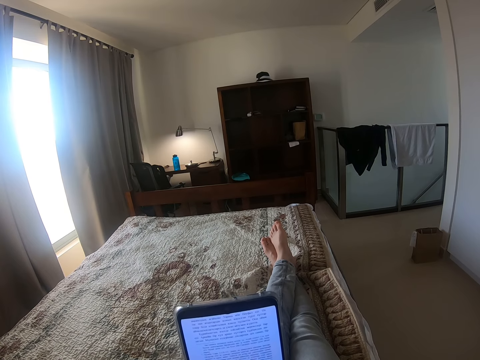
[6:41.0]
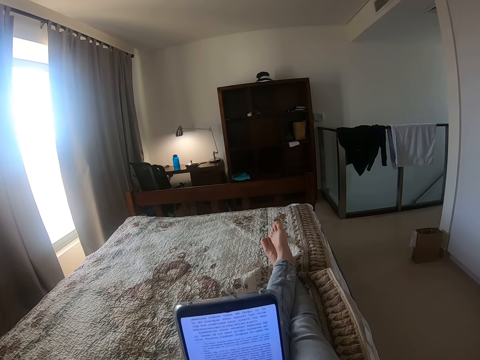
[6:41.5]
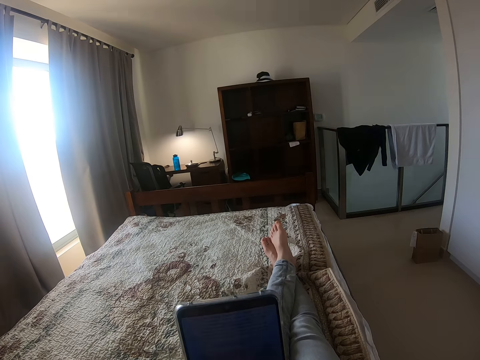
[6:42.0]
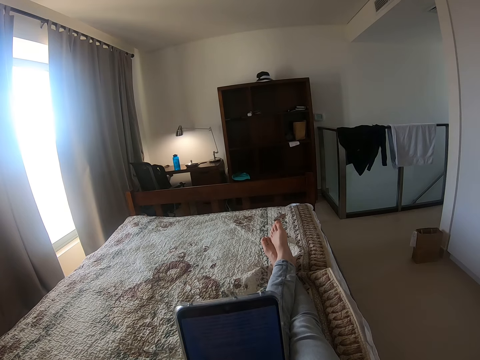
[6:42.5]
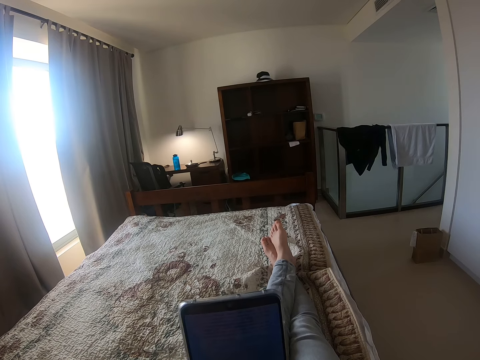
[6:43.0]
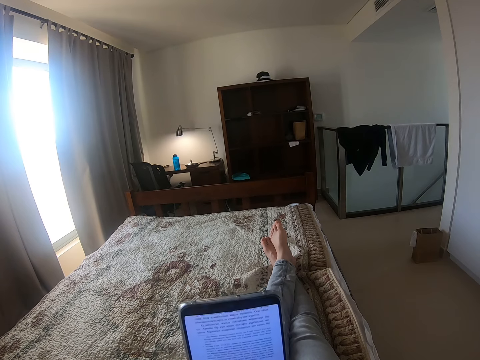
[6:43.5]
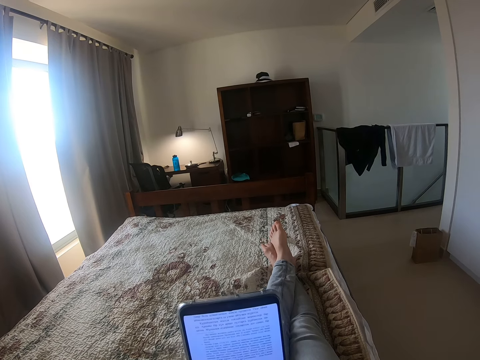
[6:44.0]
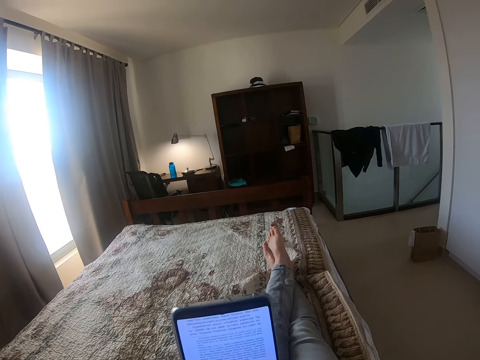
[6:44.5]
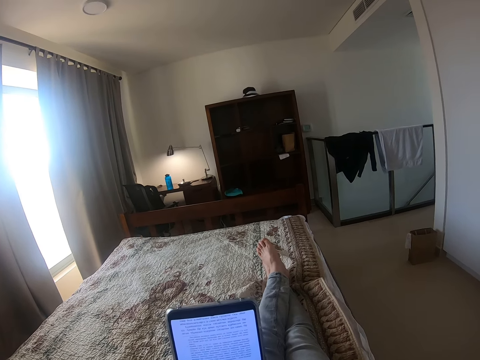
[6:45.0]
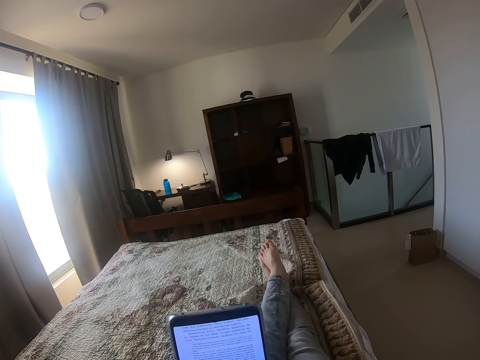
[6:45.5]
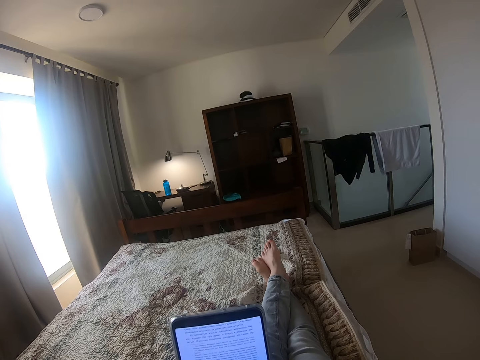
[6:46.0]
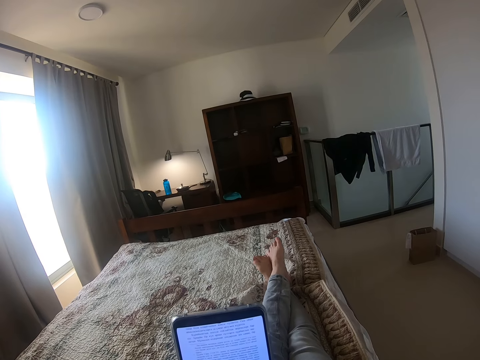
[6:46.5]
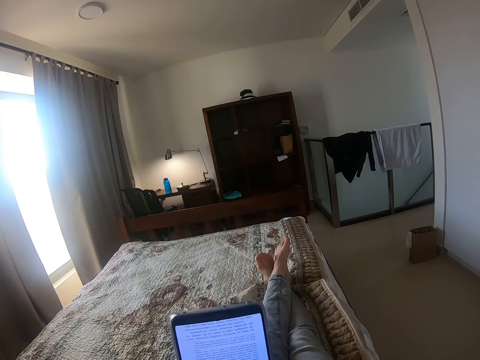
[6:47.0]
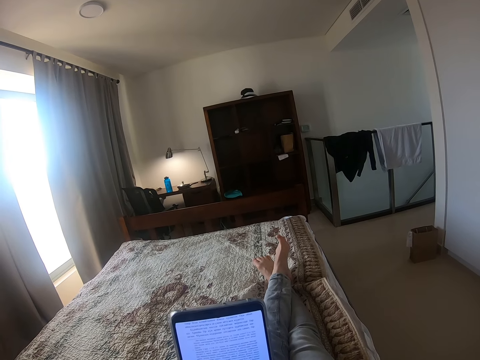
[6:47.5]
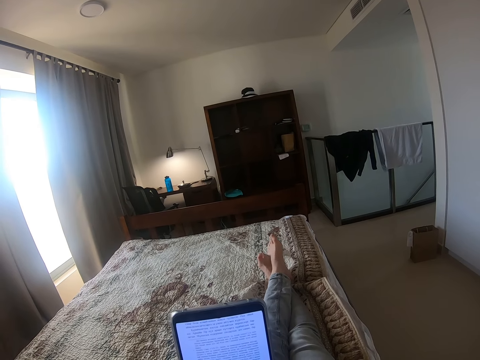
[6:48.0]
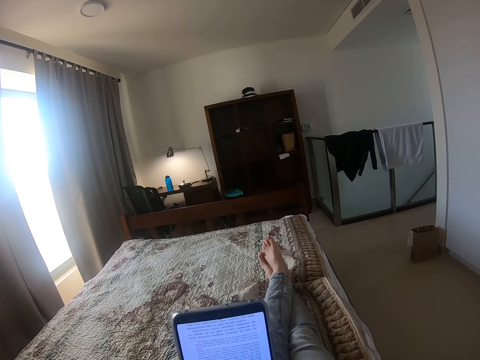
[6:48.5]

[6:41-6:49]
The camera wearer locks the phone. They unlock the phone.

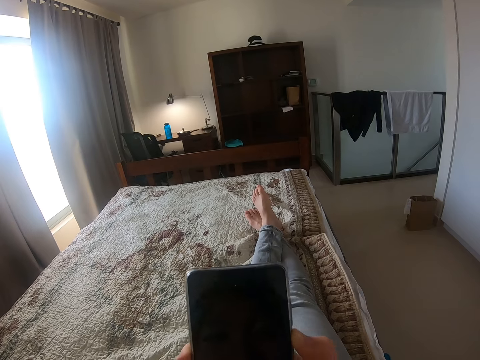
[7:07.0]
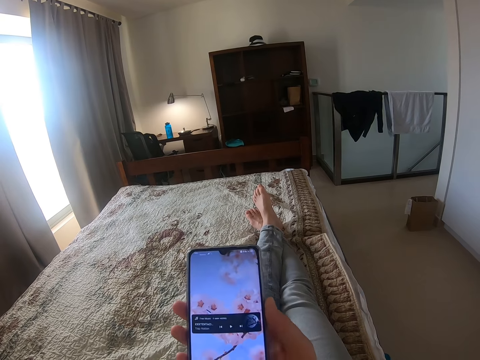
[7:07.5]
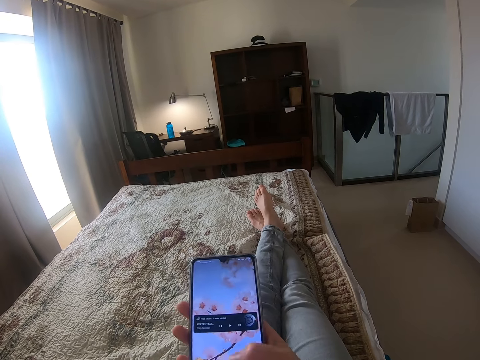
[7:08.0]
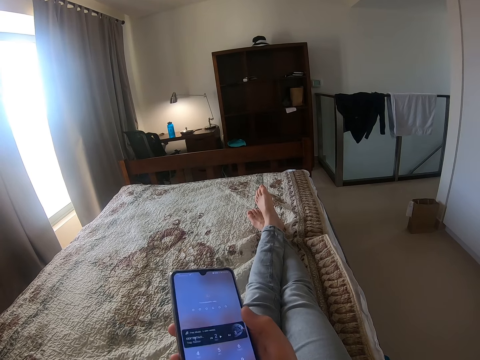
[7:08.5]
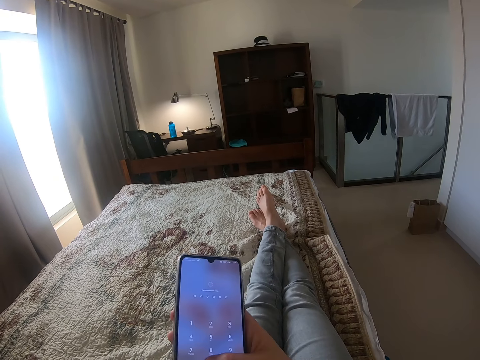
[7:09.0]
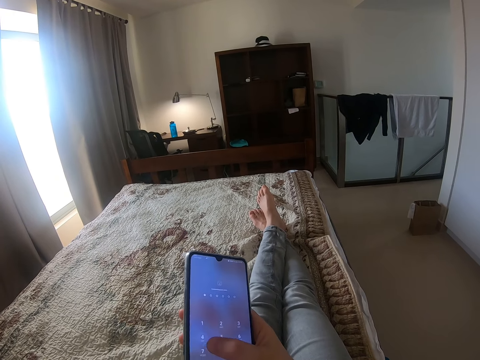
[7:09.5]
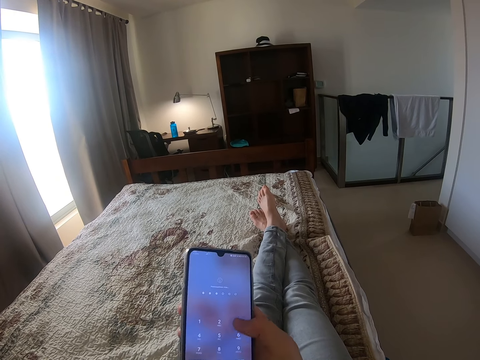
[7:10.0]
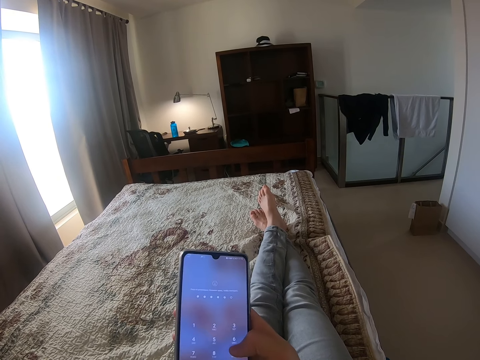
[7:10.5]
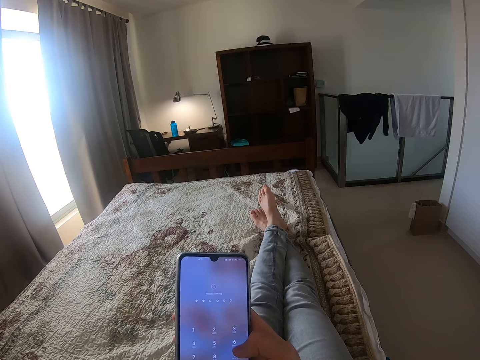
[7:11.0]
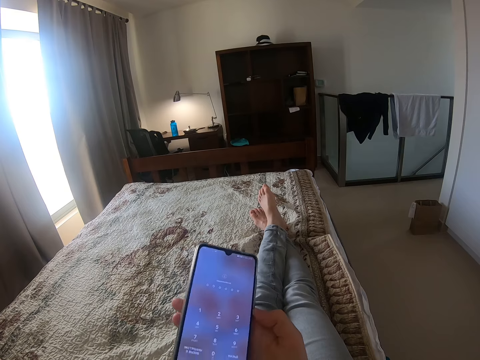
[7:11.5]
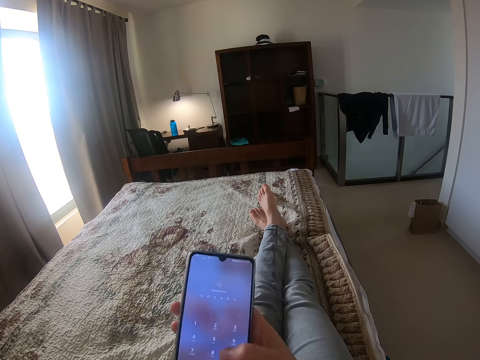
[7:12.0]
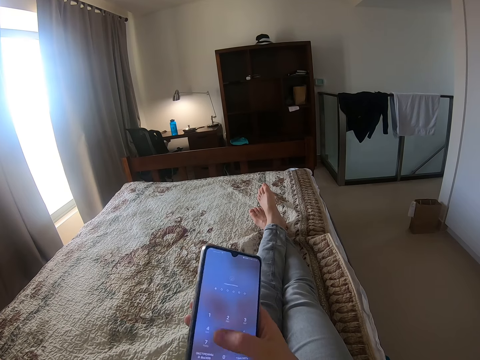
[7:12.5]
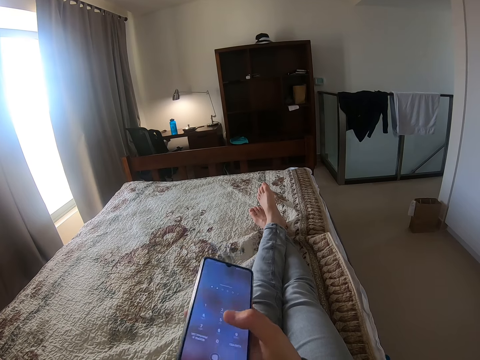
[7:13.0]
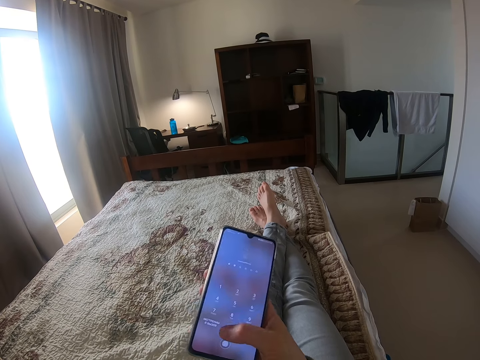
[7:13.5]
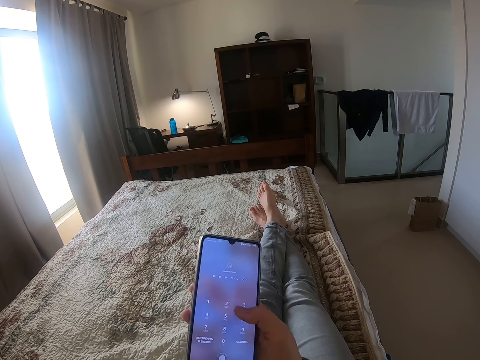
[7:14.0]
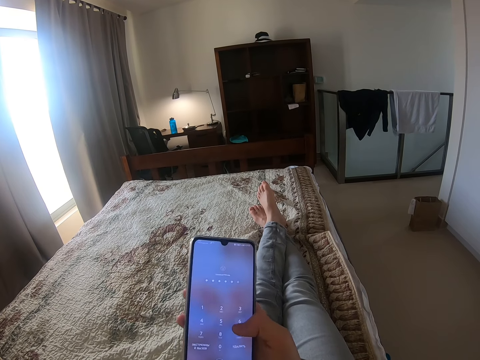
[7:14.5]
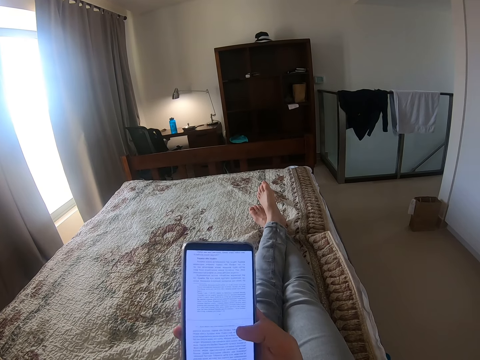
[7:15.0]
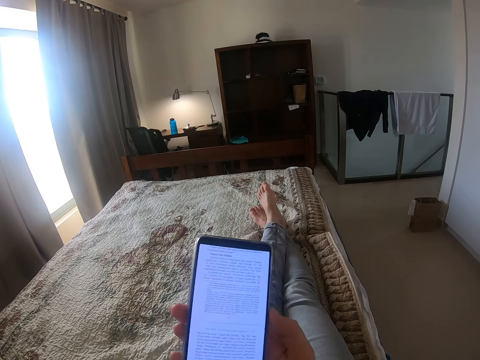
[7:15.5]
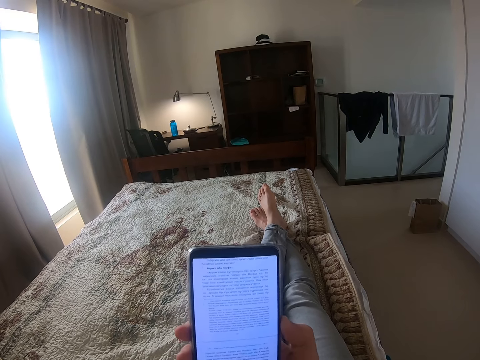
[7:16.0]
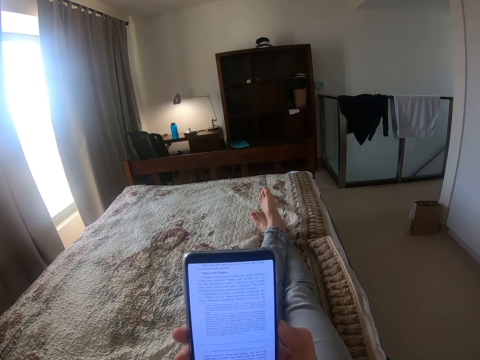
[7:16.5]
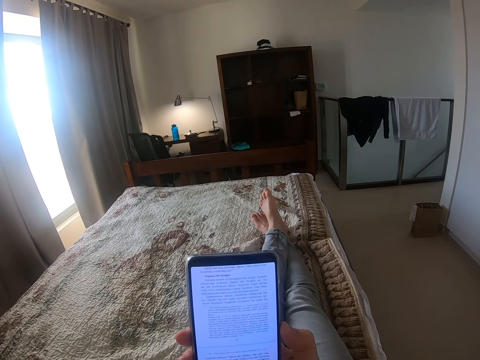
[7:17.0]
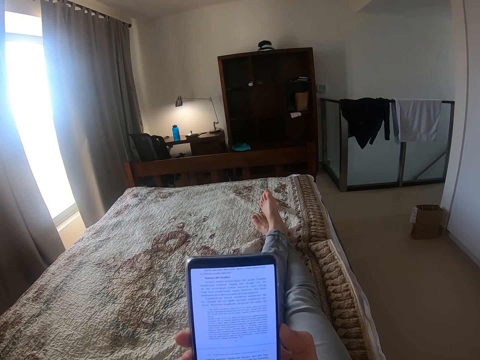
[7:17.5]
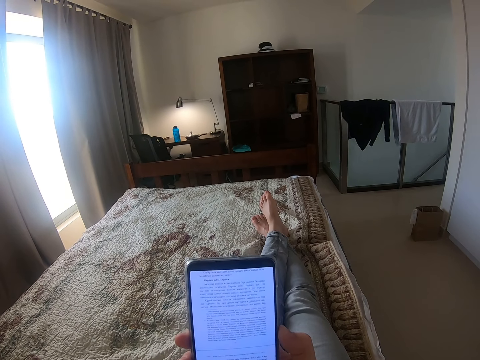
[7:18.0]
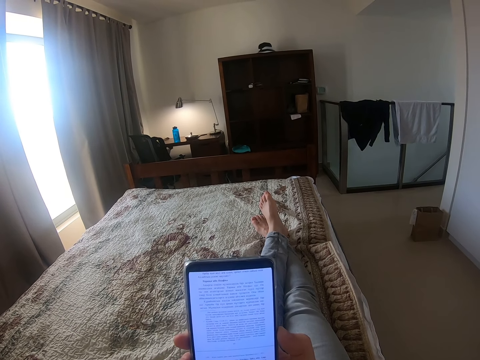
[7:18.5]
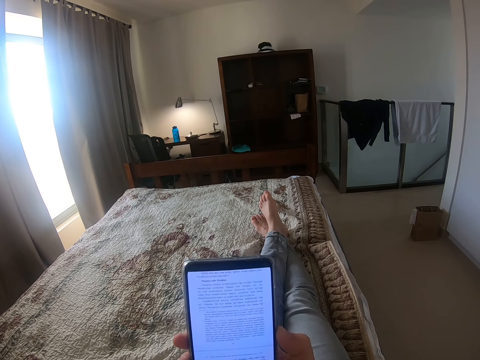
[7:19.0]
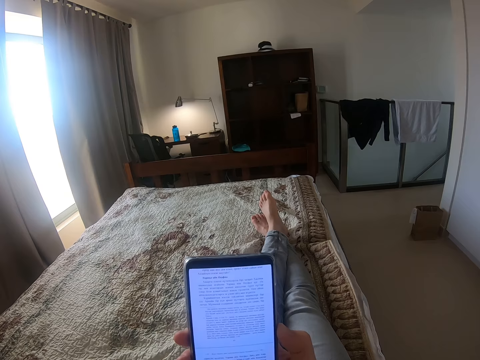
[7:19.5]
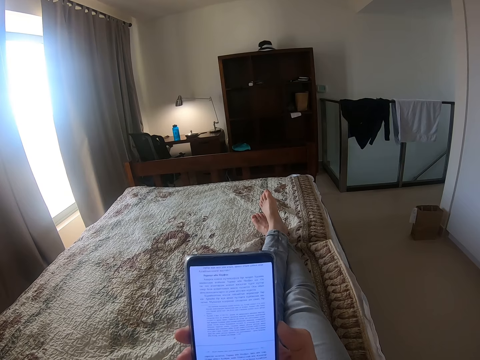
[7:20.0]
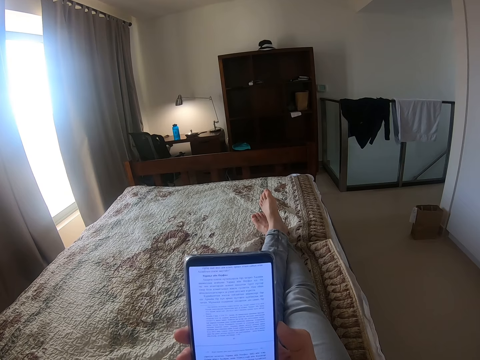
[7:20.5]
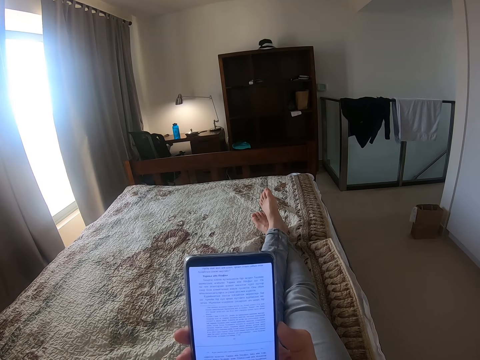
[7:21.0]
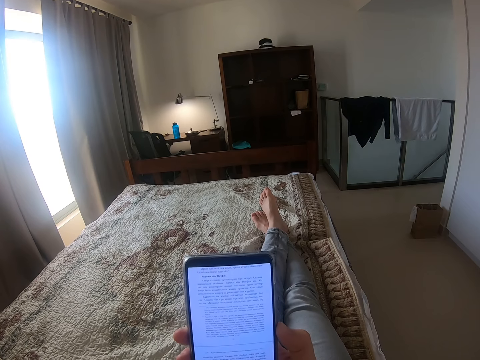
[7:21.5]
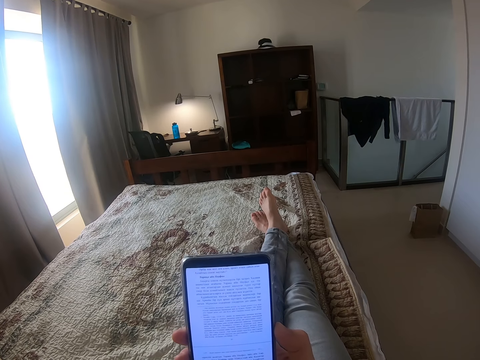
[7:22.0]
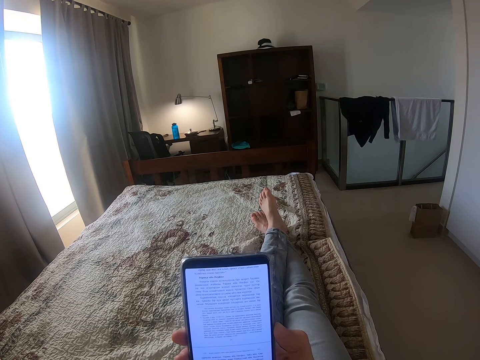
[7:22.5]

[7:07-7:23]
The camera wearer locks the phone. They unlock the phone. They look at the phone.

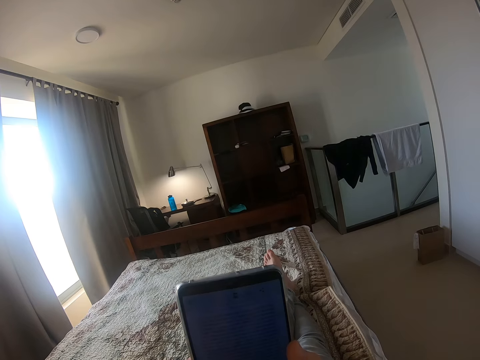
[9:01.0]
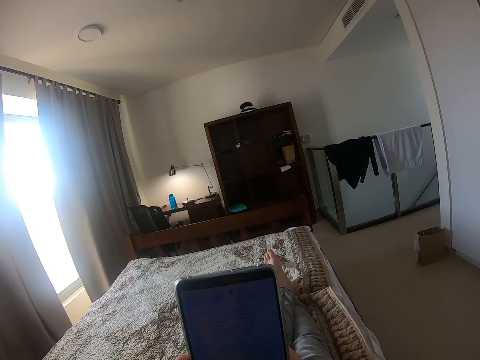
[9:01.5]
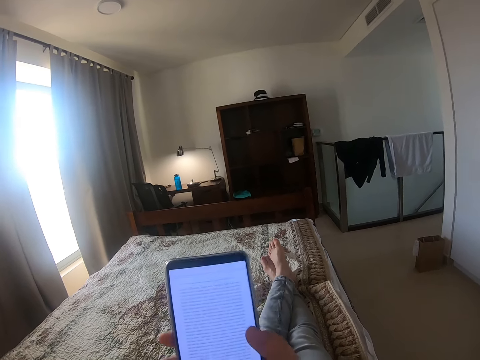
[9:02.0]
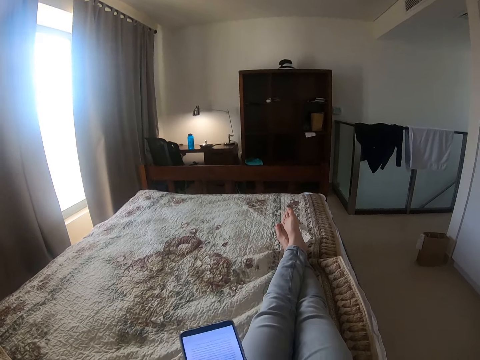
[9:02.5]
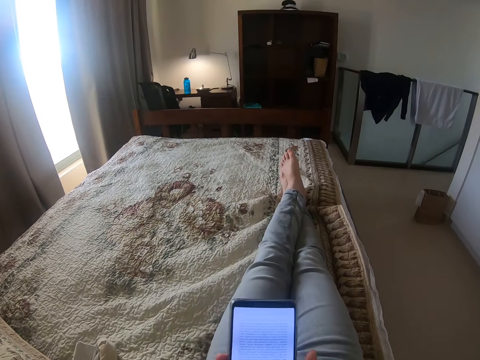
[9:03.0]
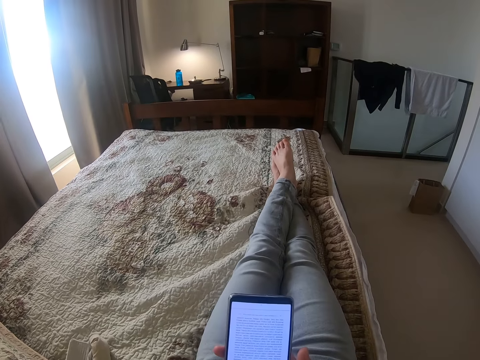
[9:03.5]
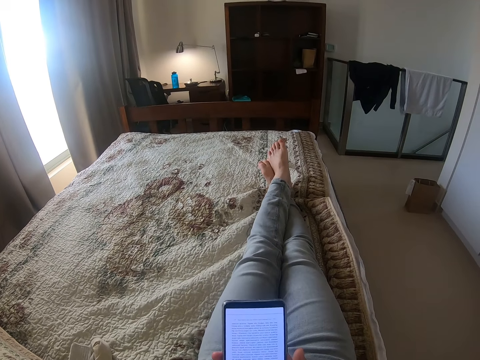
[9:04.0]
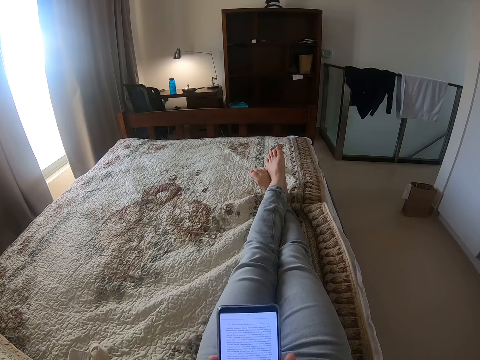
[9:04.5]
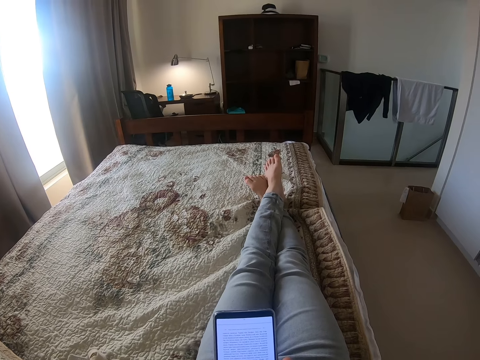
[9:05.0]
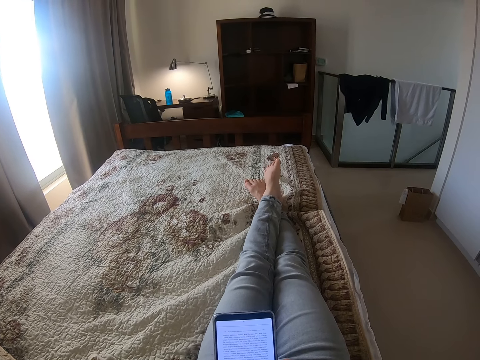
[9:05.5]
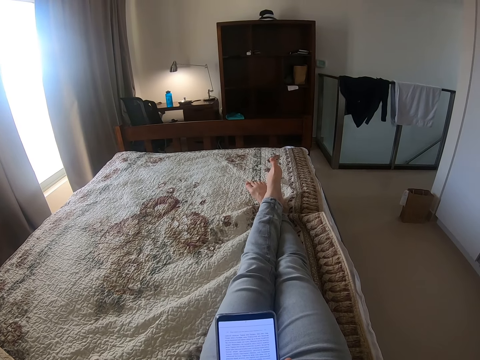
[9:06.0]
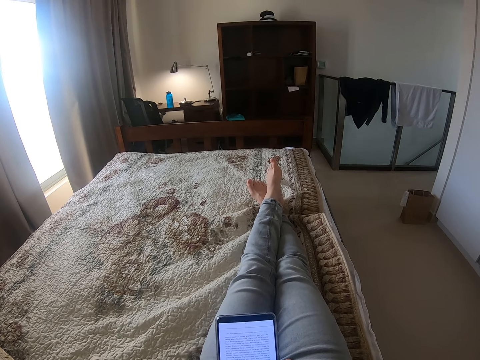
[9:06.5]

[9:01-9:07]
The camera wearer swings the phone. They look at the phone.
